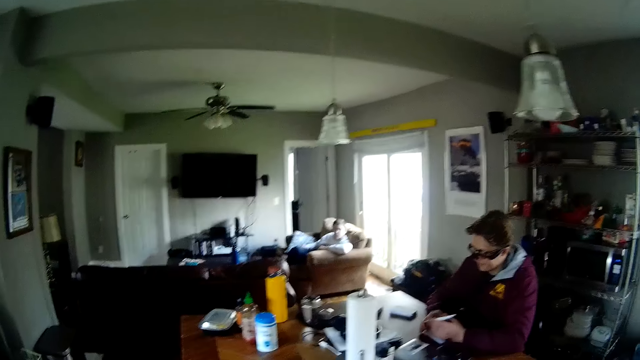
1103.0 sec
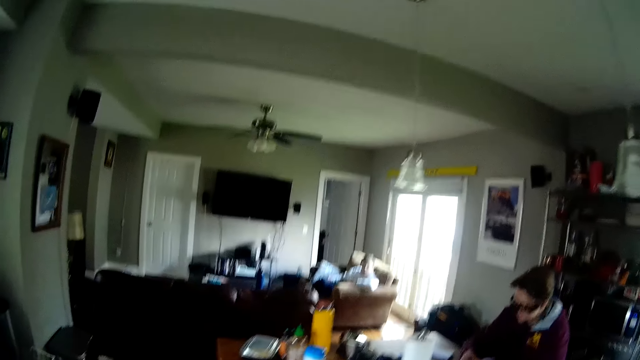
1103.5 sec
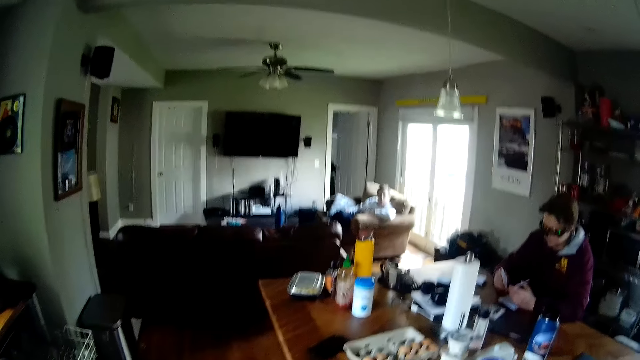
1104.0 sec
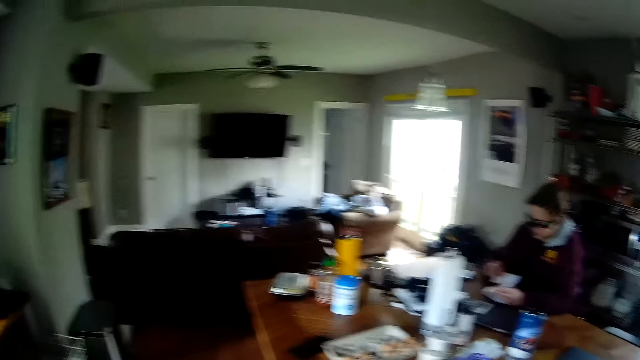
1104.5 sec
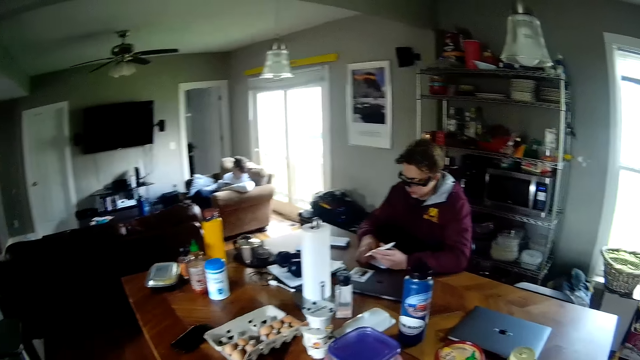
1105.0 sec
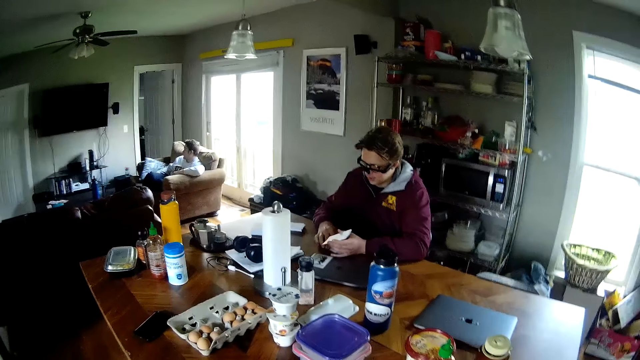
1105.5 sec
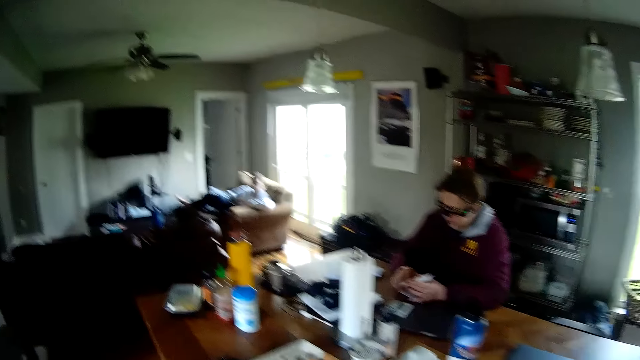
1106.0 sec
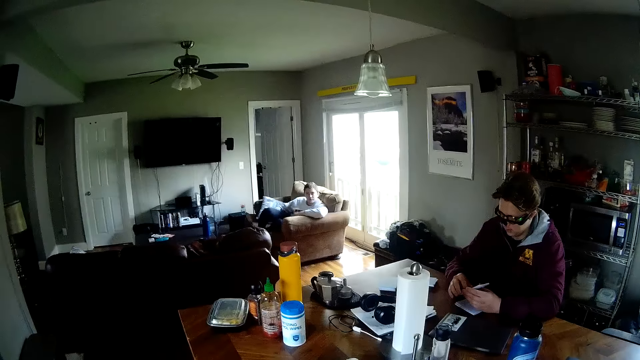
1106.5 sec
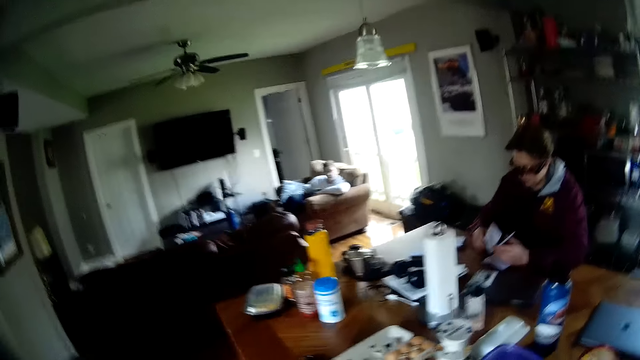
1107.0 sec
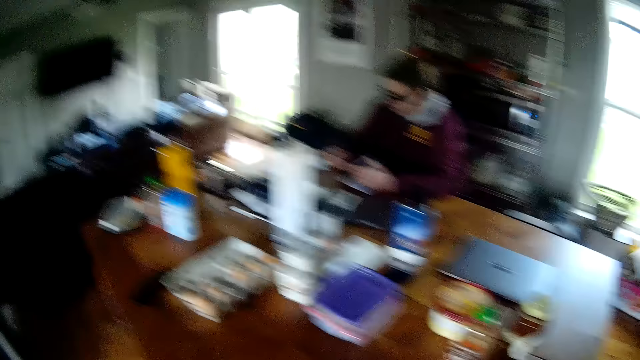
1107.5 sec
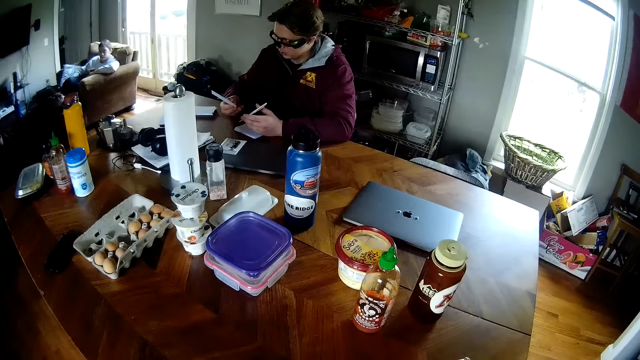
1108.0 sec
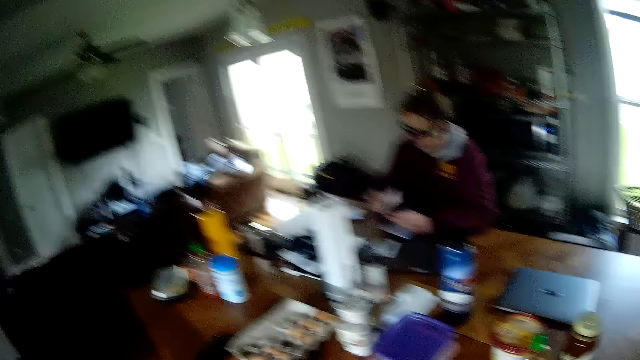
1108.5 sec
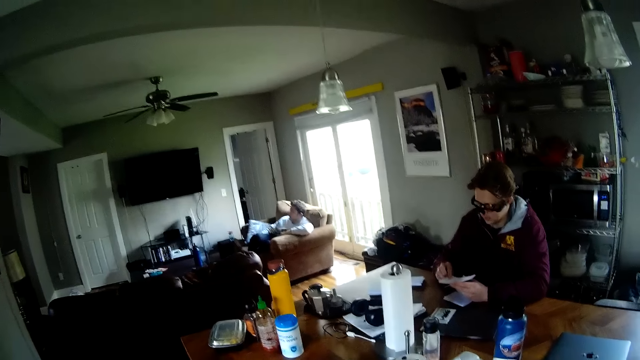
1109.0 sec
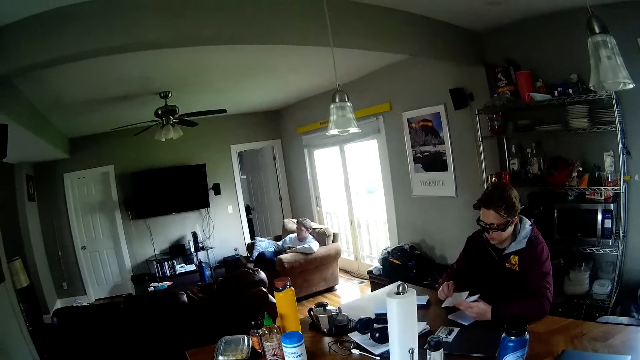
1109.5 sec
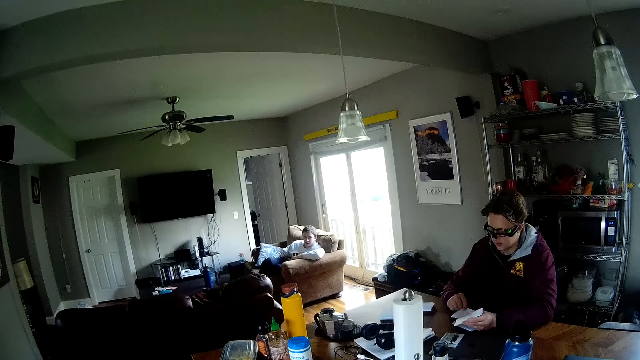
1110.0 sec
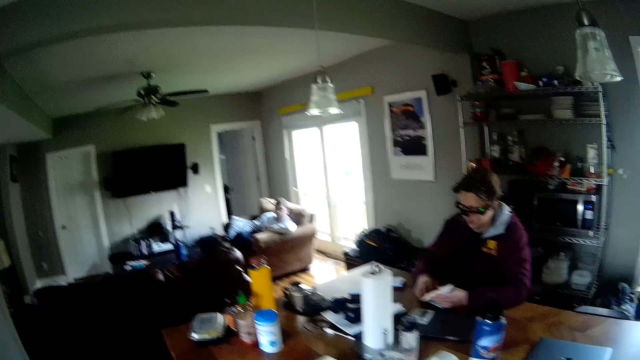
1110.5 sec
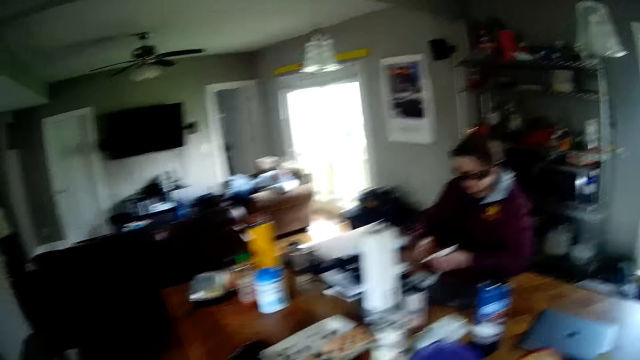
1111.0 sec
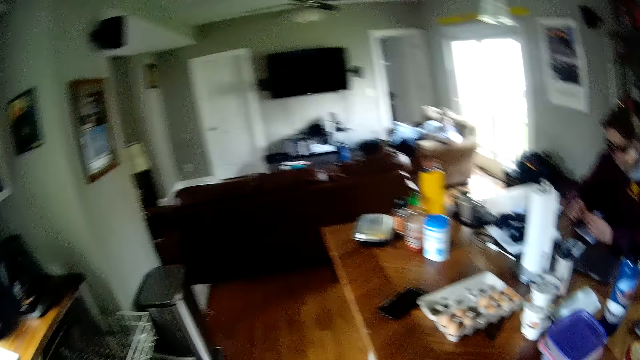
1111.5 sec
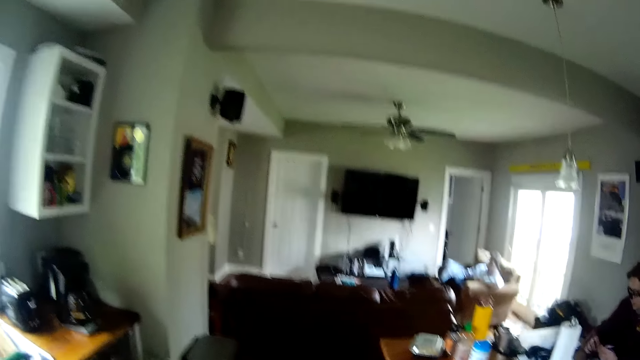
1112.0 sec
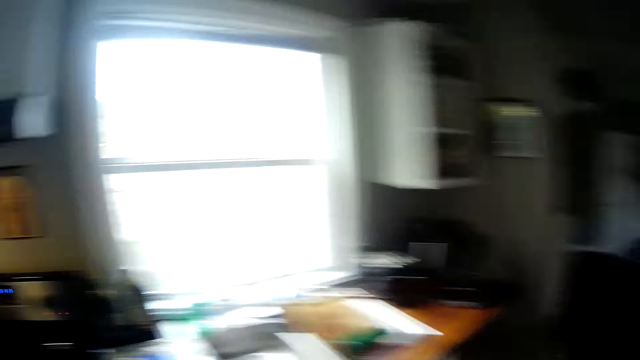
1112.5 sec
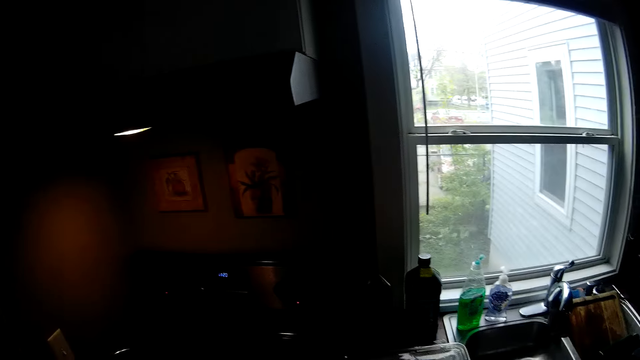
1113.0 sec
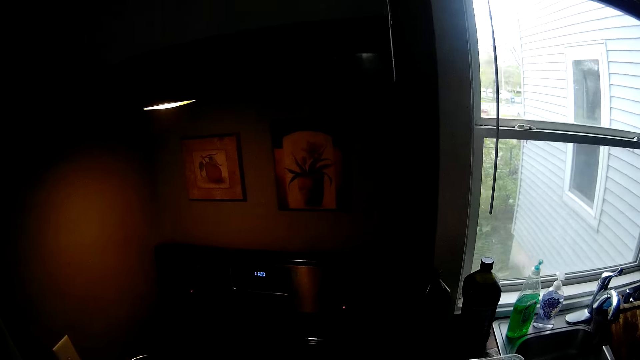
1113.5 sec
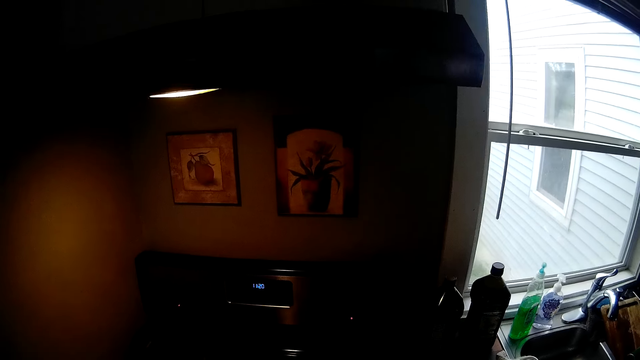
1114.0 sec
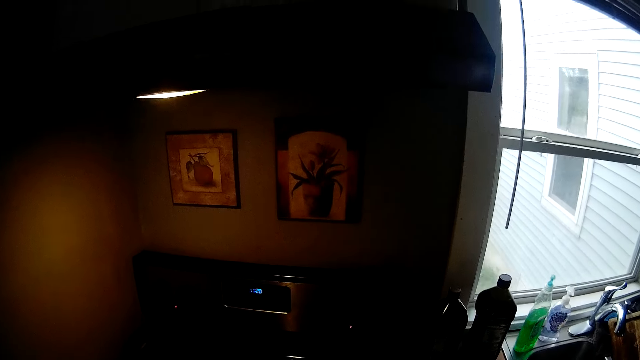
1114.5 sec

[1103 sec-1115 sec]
The man picks a card from the deck of cards in his left hand with his right hand. The camera wearer looks around. The man drops the card on a deck of cards on the table with his right hand, picks a card from the deck of cards in his left hand with his right hand, and drops the card on the deck of cards on the table with his right hand.

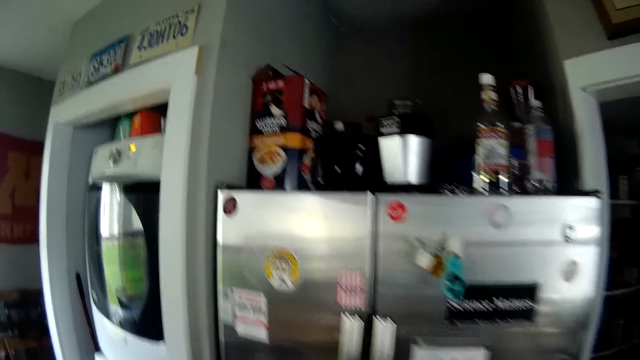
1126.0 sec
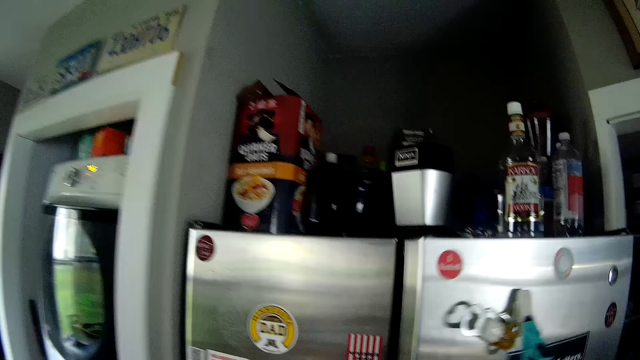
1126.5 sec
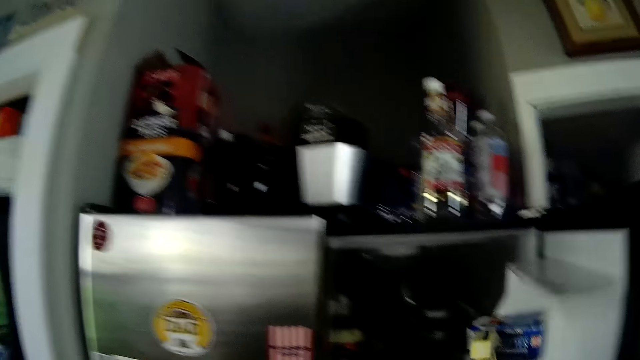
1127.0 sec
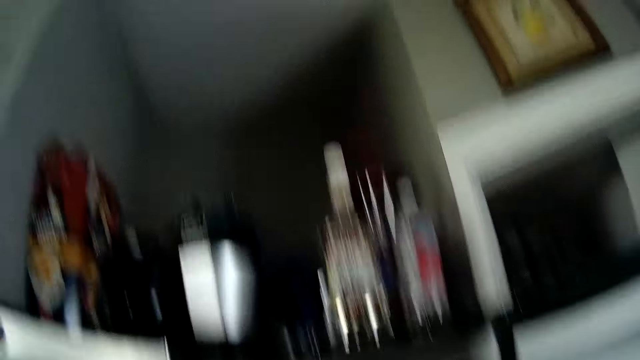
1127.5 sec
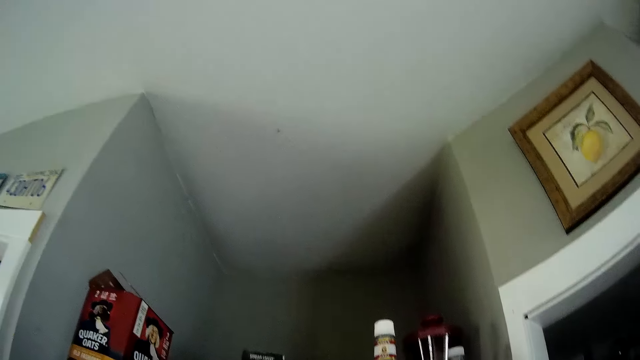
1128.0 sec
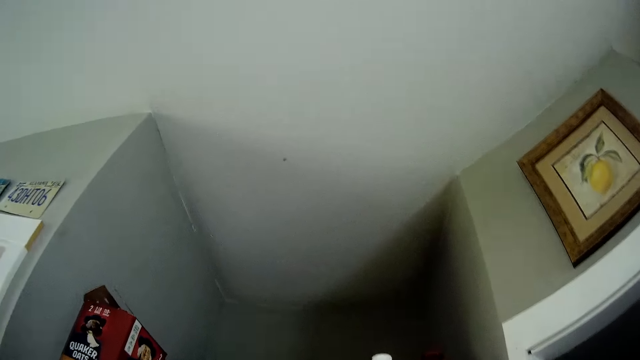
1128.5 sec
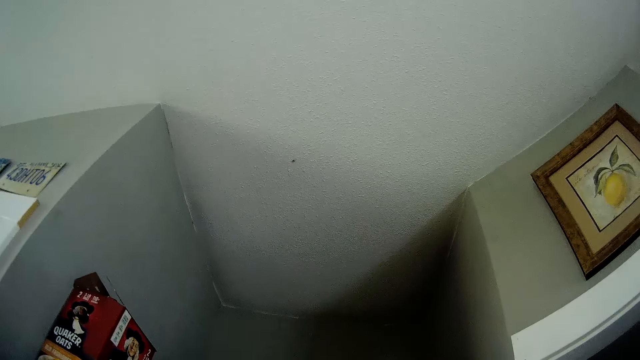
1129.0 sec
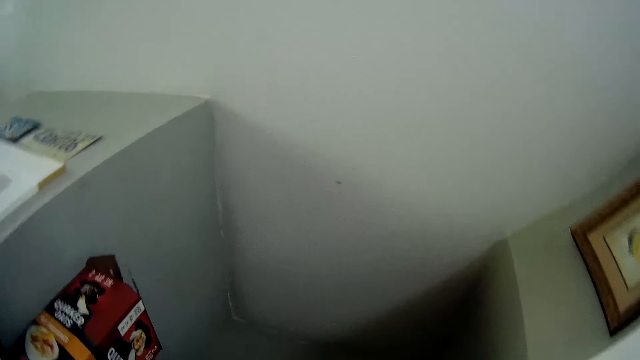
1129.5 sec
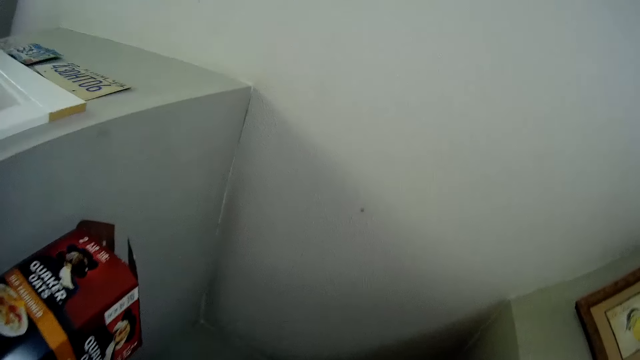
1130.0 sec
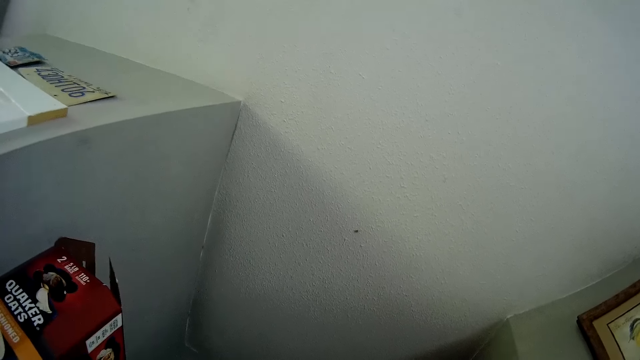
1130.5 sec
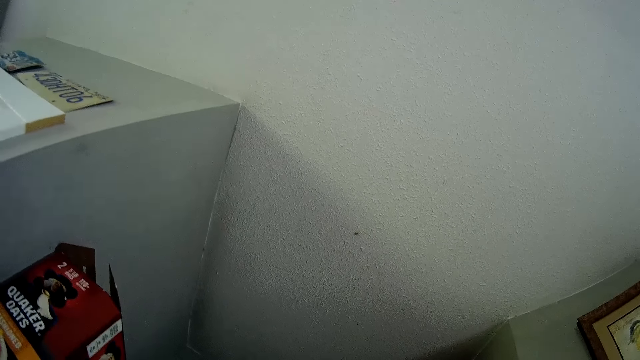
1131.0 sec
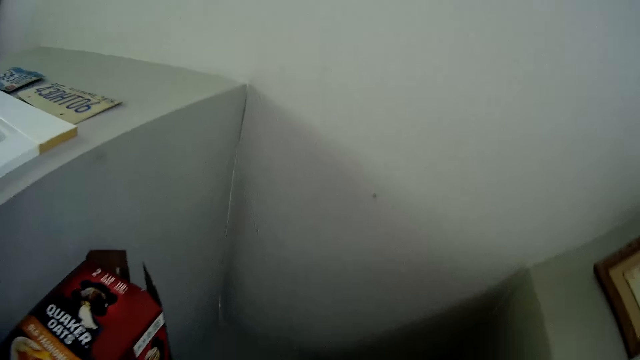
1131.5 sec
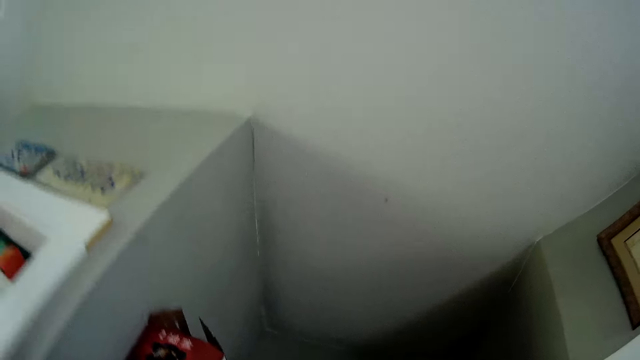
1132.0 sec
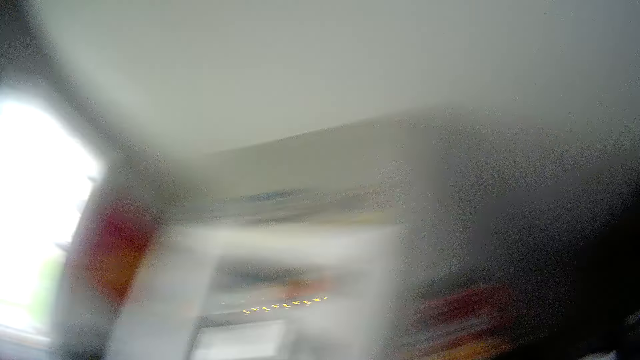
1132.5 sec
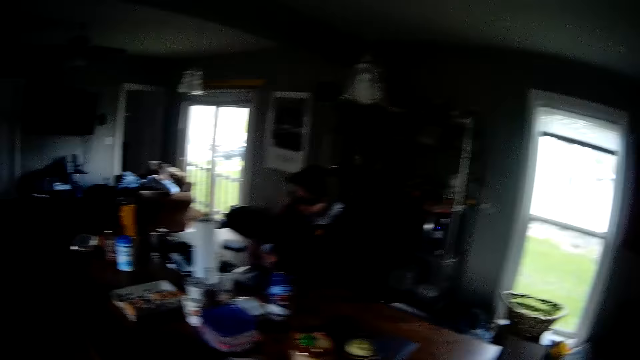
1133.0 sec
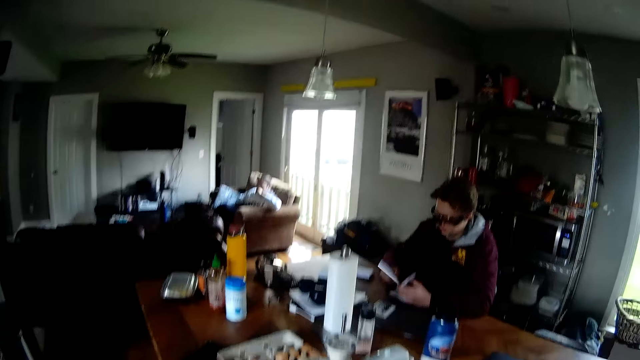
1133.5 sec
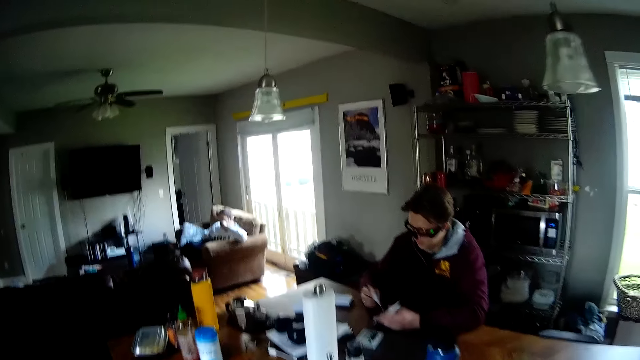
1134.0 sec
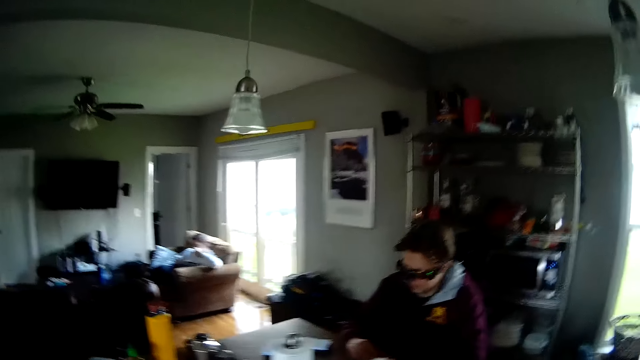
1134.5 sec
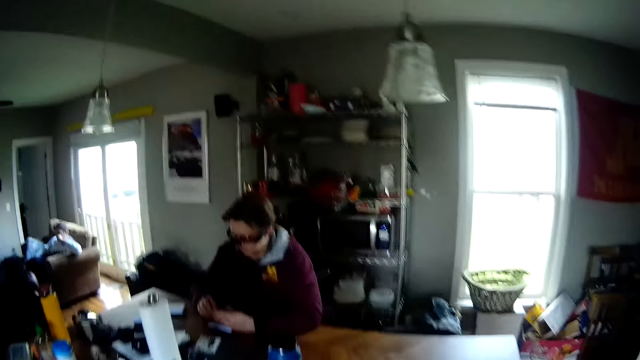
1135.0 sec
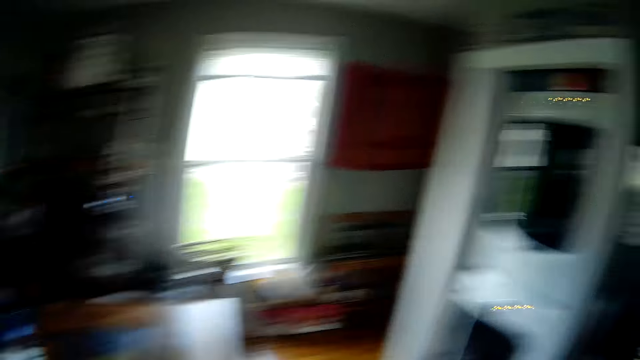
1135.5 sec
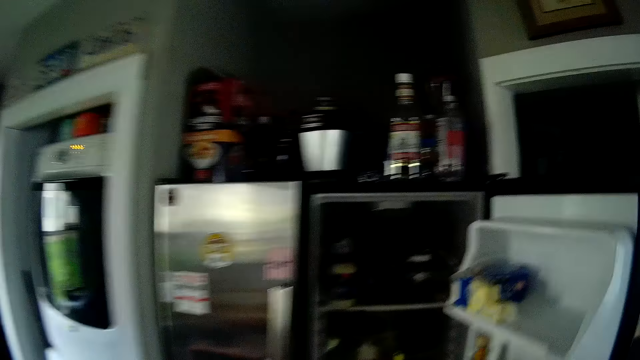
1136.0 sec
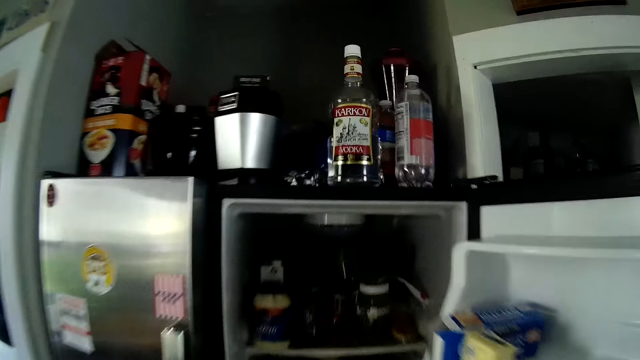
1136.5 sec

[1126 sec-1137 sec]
The camera wearer opens a fridge door with his right hand. The man picks a card from the deck of cards in his left hand with his right hand and drops the card on the deck of cards on the table with his right hand.
